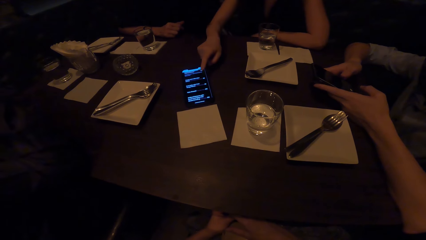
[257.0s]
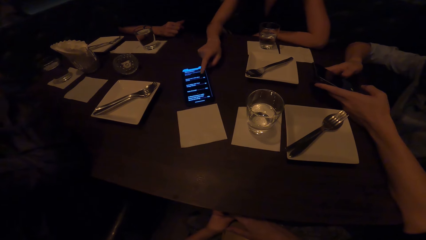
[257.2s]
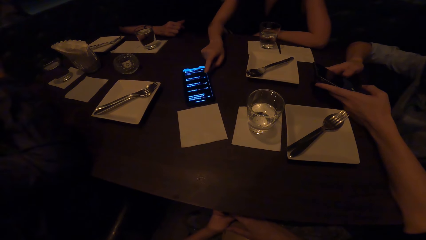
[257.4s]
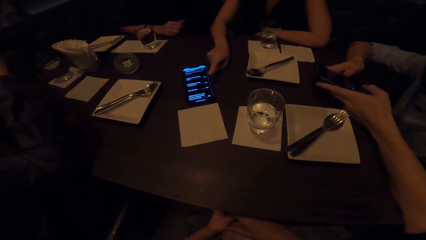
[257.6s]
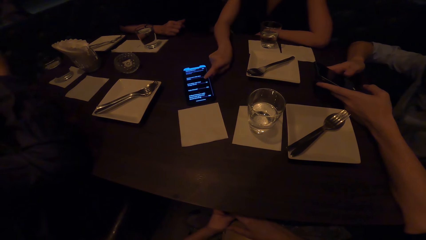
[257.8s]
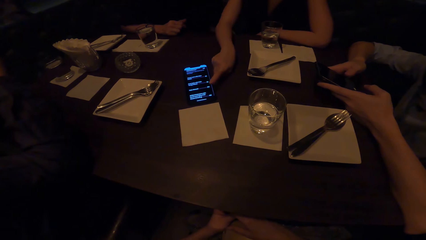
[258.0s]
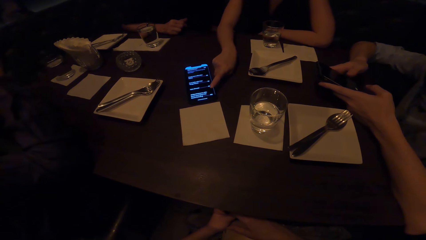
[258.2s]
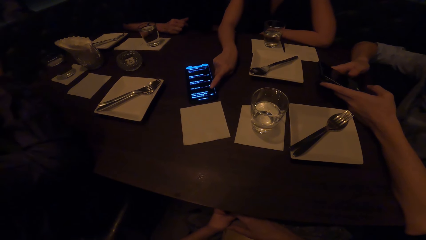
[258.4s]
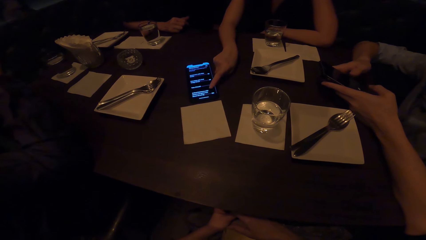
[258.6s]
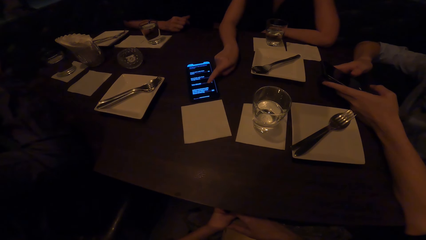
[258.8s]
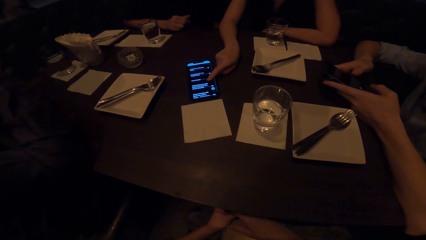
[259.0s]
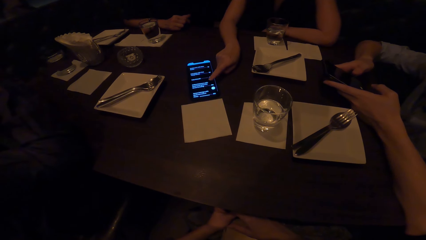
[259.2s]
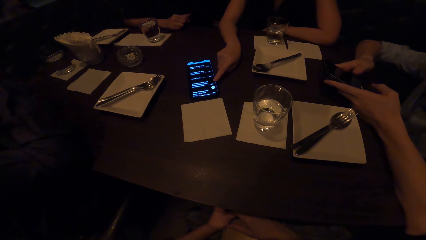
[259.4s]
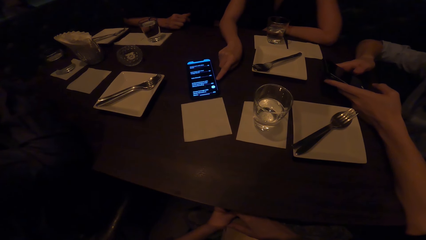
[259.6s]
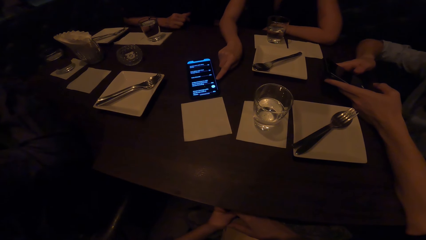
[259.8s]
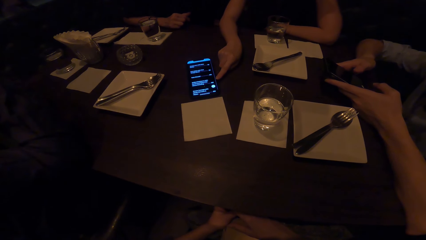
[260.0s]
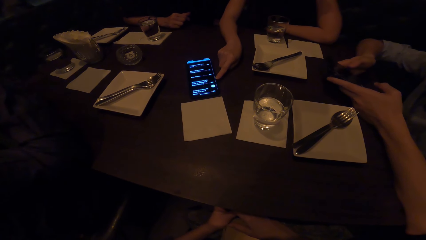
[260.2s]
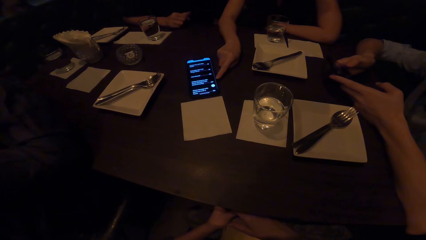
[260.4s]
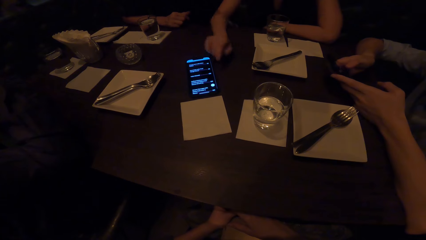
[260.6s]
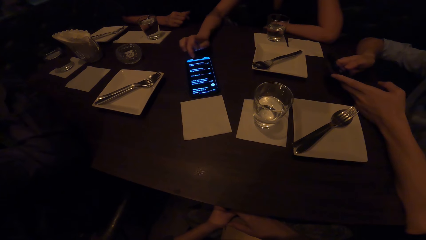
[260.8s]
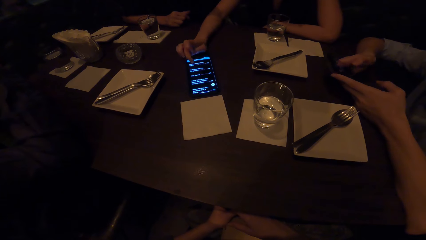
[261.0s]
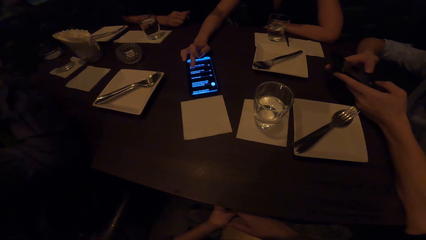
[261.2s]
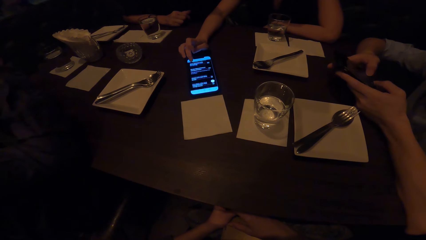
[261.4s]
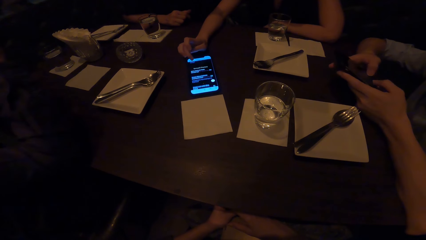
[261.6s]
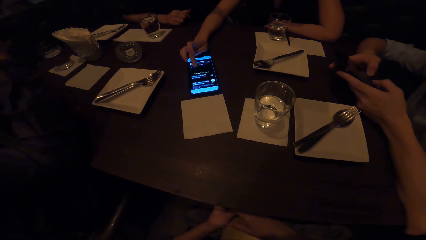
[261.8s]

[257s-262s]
A woman points at the phone. The woman scrolls the phone.

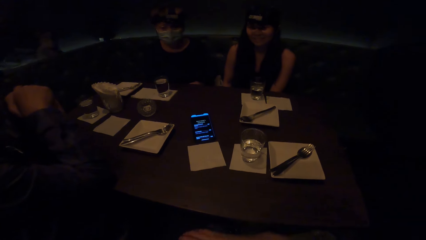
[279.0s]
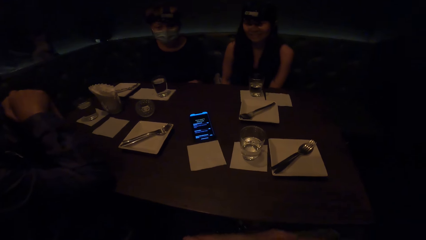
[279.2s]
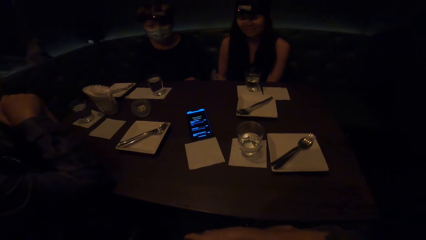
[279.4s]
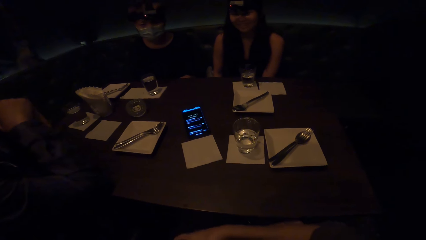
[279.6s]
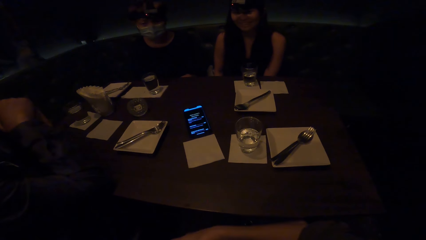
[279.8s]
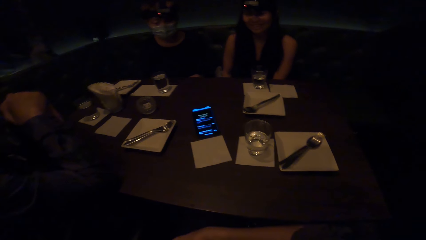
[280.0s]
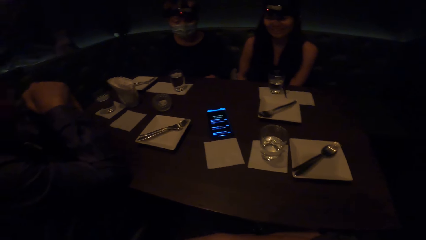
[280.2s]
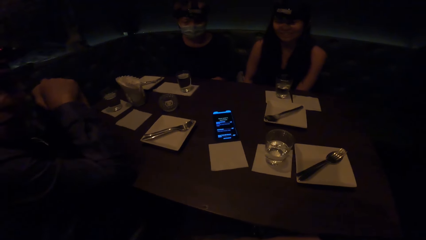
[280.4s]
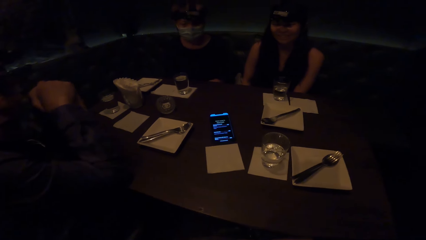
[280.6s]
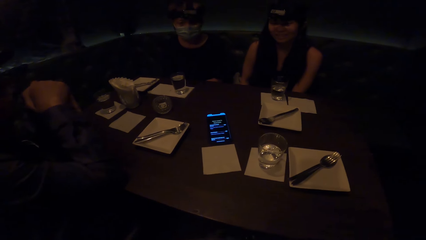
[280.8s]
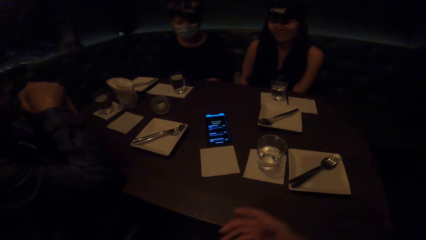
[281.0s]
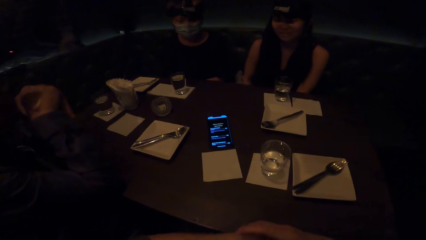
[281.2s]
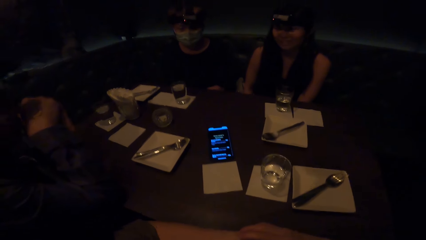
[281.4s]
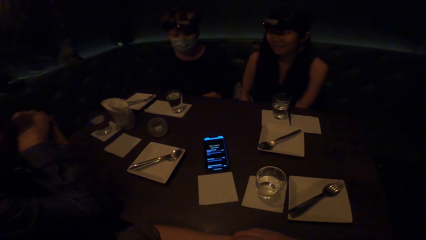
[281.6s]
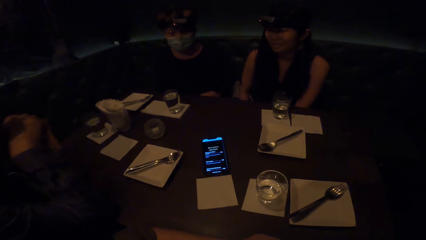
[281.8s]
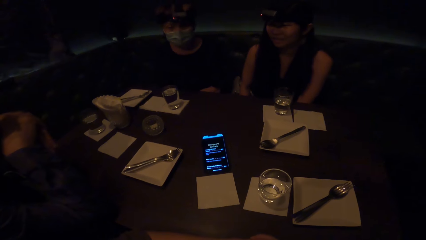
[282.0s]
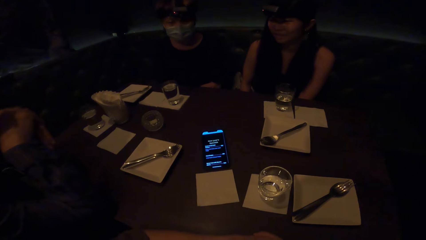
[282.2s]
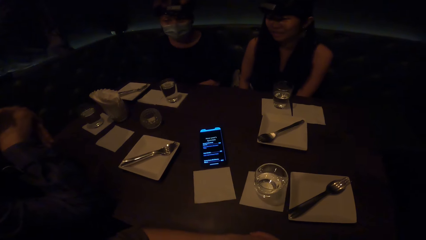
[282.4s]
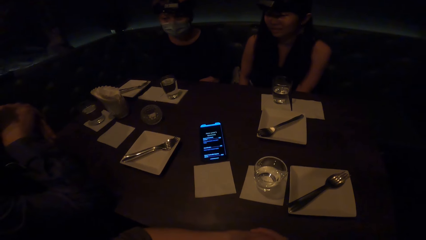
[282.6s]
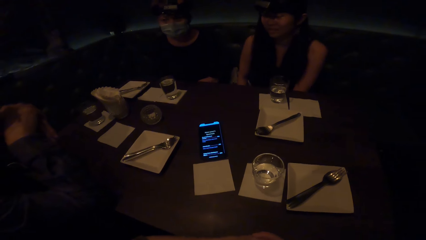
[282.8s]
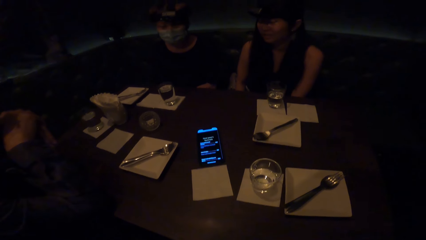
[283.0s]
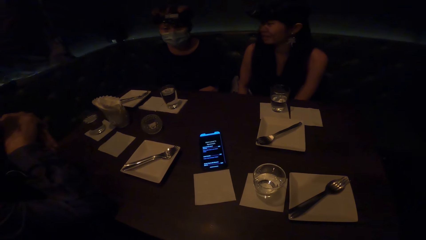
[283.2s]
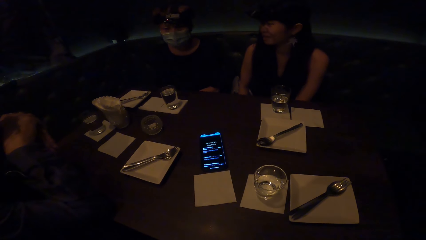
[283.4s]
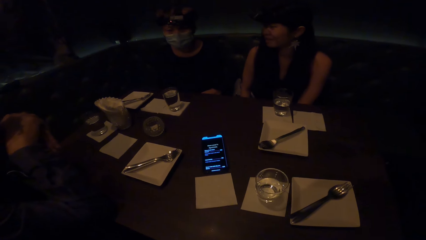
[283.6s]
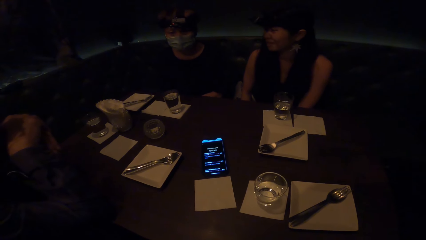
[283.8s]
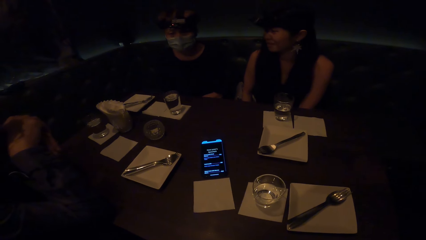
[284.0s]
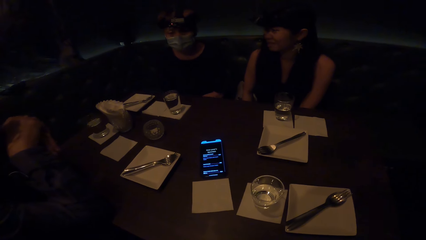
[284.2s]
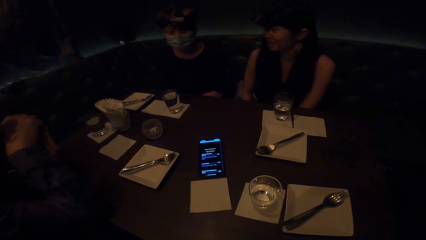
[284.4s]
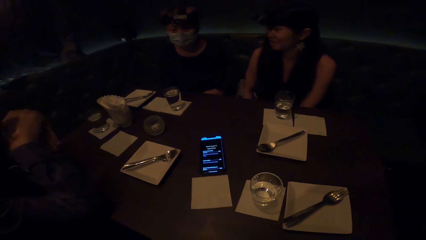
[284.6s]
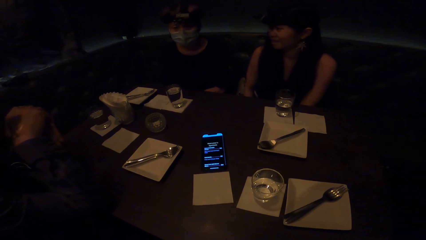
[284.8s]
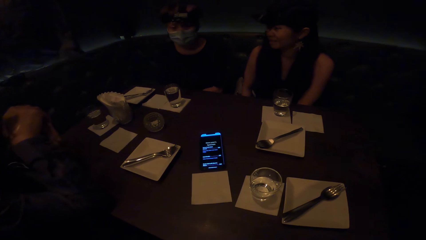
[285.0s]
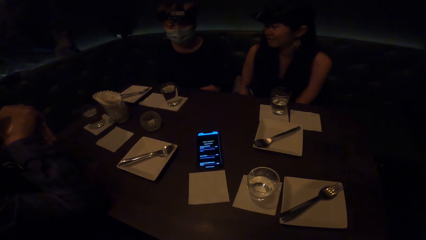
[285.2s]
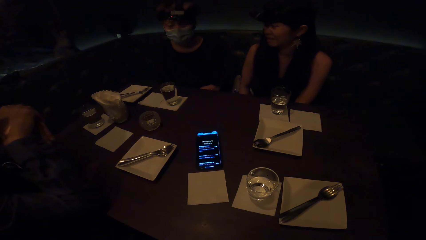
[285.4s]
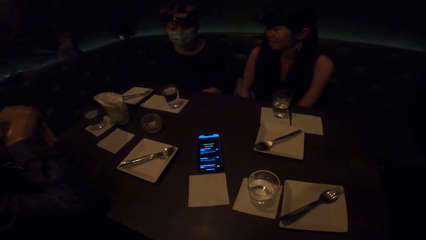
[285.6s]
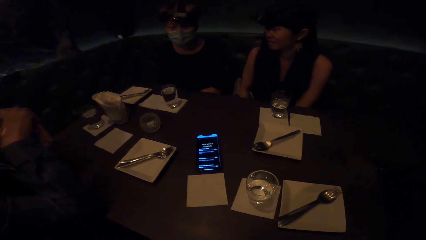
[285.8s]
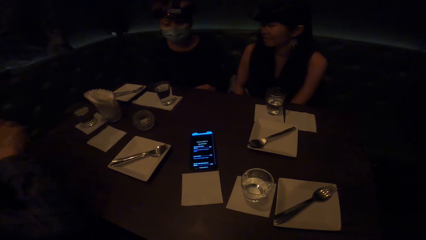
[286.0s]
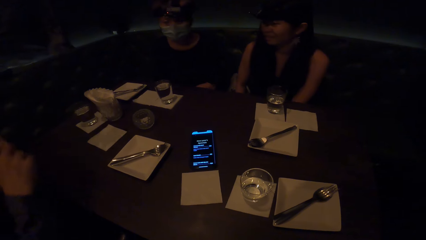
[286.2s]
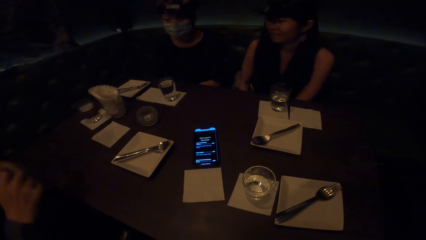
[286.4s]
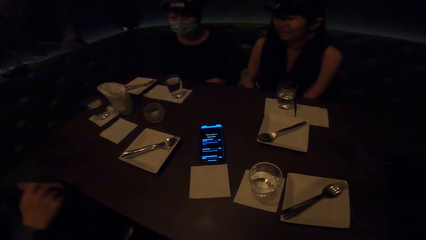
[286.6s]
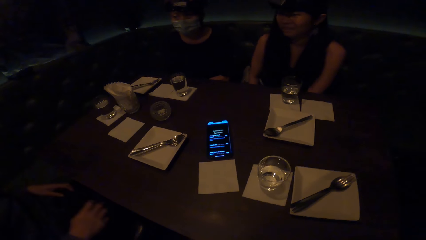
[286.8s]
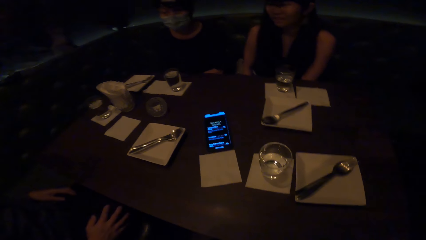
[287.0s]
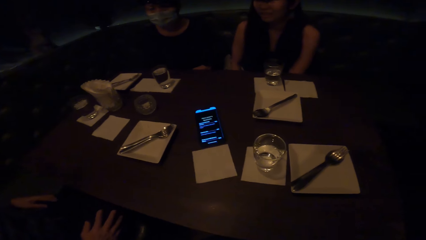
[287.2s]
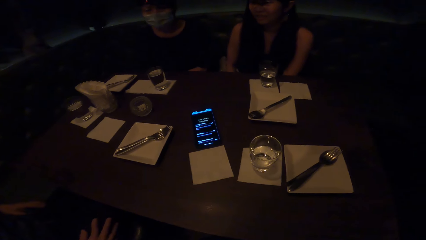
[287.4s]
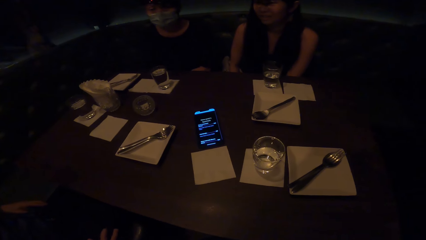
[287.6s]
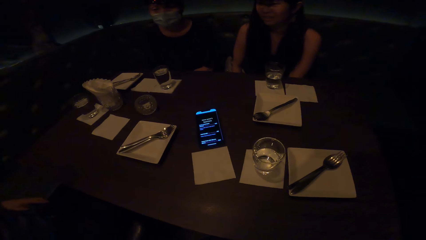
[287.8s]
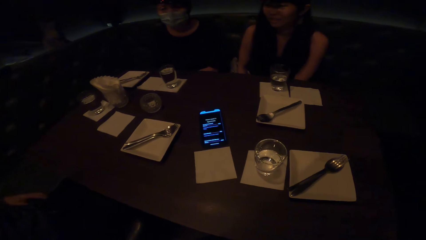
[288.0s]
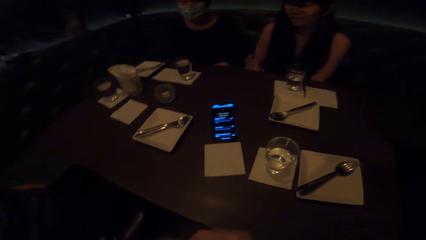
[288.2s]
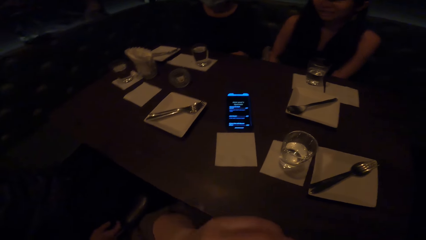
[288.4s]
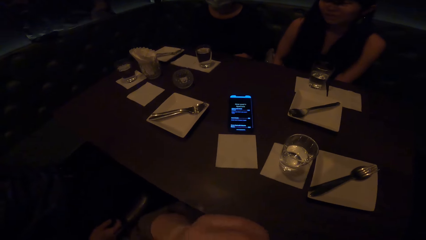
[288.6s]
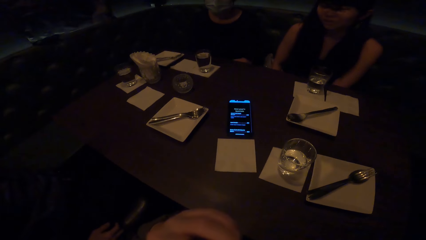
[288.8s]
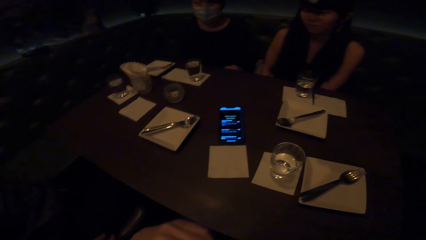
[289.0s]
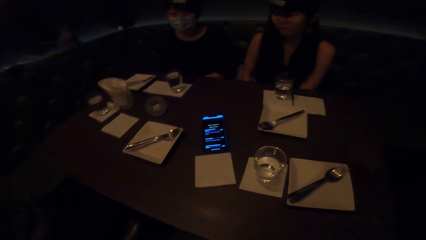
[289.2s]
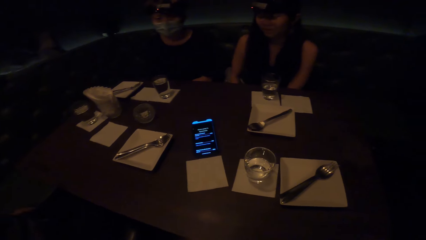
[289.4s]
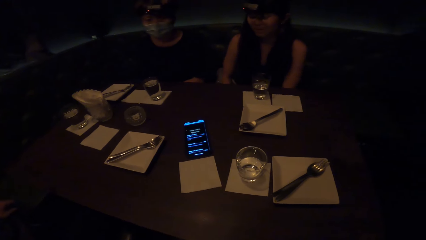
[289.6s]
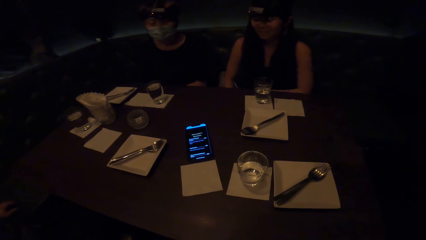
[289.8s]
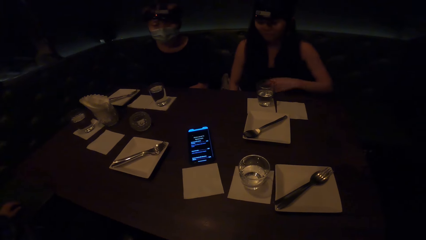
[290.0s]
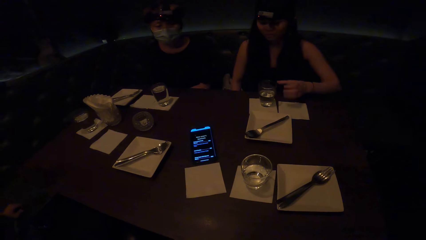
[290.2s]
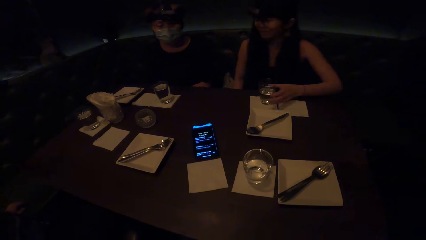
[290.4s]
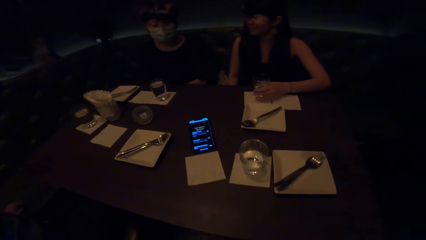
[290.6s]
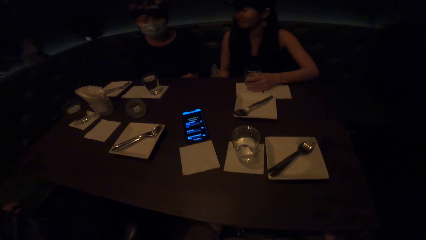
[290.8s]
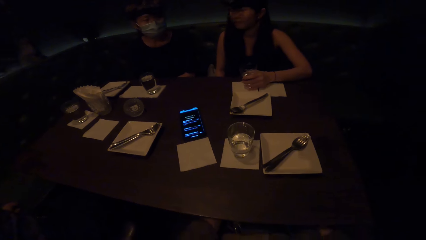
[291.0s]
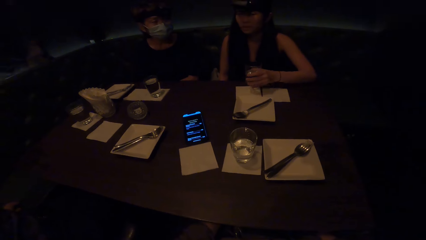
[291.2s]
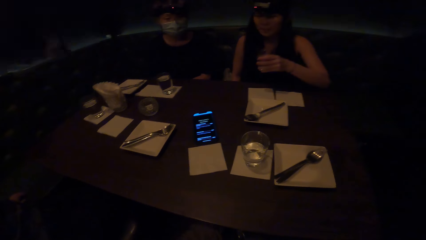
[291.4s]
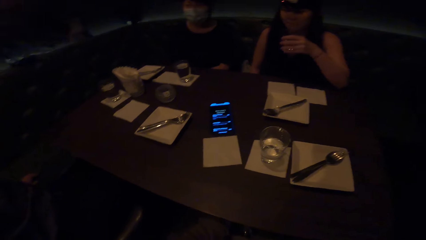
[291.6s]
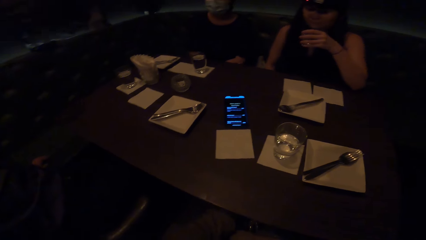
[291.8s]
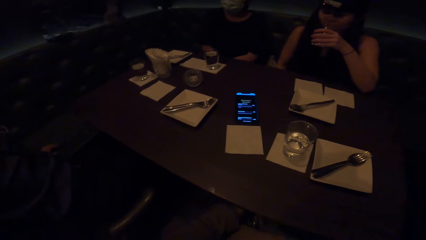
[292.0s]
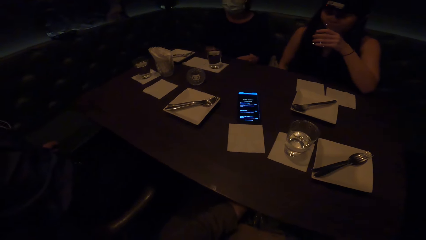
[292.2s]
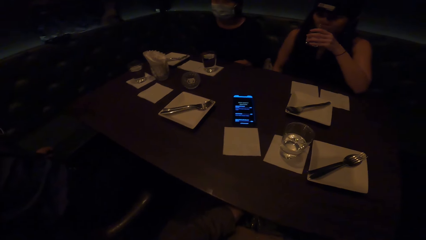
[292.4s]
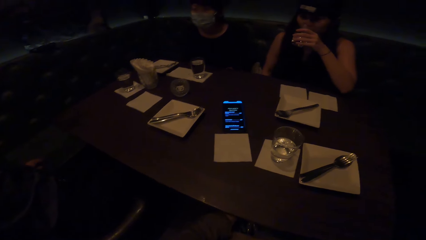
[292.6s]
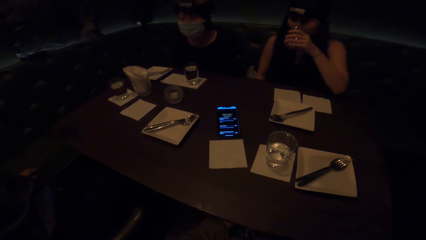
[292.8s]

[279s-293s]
The camera wearer stares at a woman and another woman. They look at the phone. A man interacts with the first woman. The first woman picks up the glass on the table.
